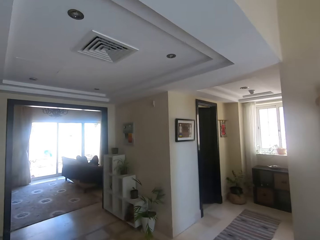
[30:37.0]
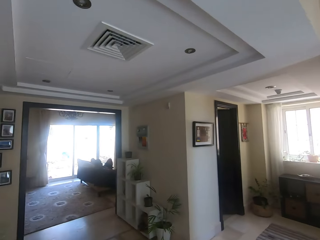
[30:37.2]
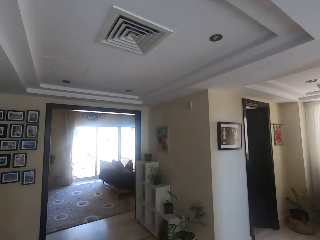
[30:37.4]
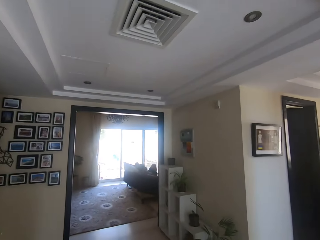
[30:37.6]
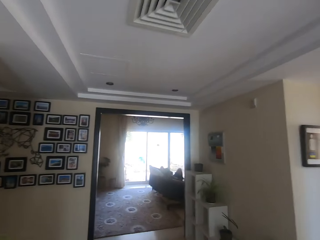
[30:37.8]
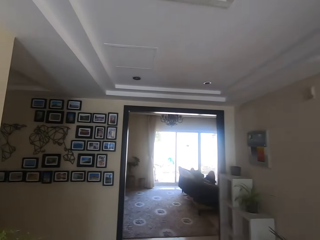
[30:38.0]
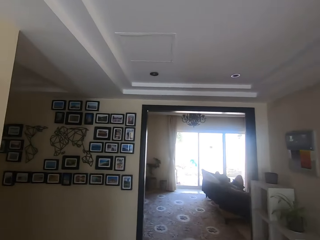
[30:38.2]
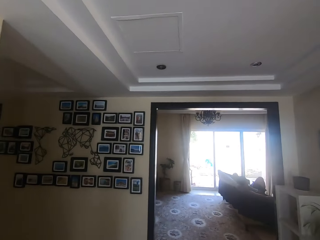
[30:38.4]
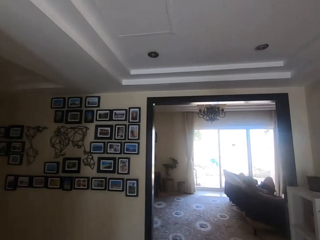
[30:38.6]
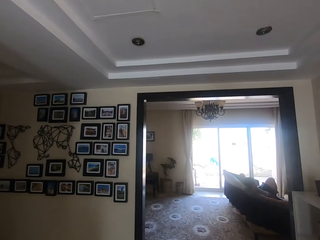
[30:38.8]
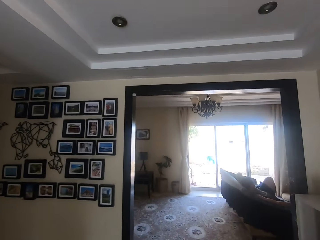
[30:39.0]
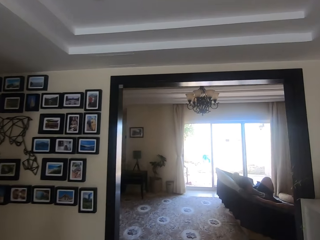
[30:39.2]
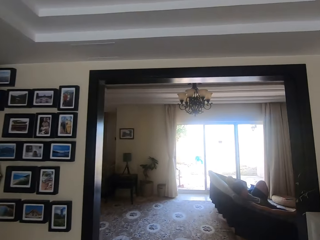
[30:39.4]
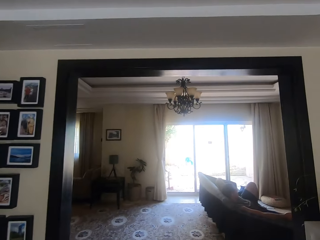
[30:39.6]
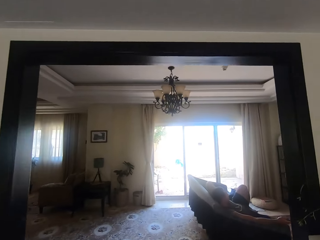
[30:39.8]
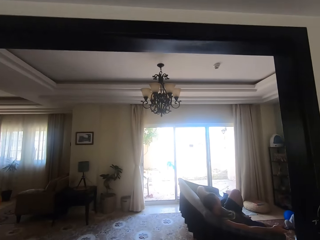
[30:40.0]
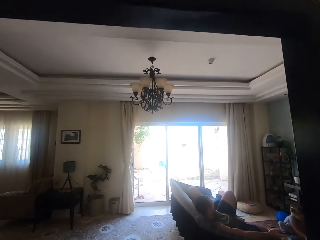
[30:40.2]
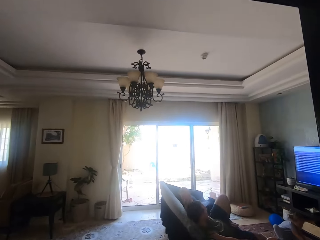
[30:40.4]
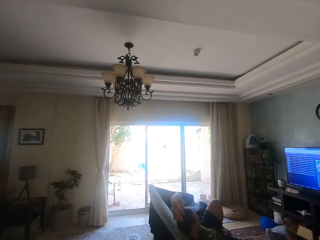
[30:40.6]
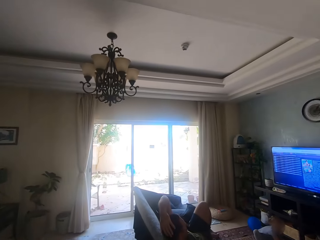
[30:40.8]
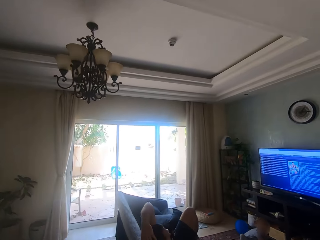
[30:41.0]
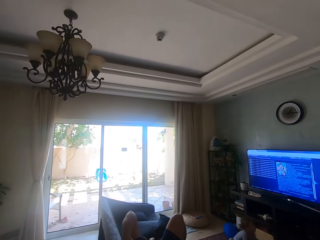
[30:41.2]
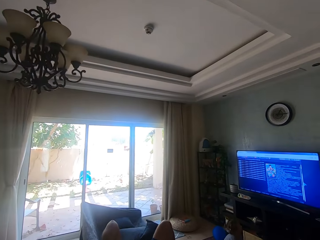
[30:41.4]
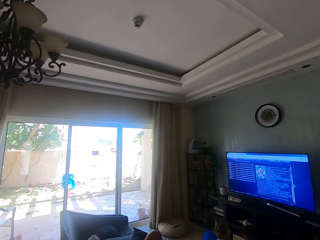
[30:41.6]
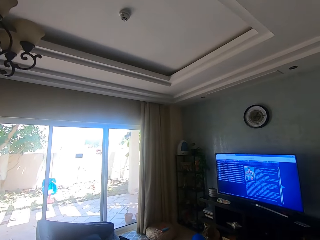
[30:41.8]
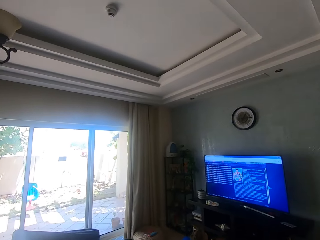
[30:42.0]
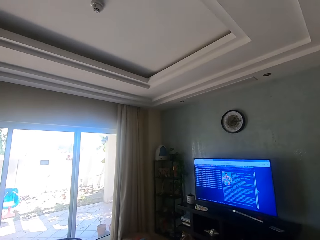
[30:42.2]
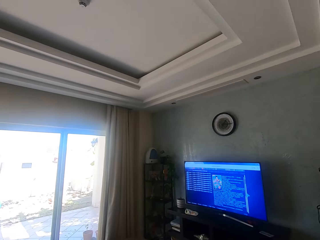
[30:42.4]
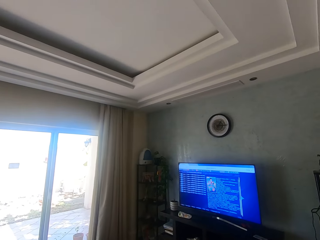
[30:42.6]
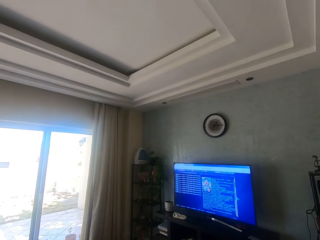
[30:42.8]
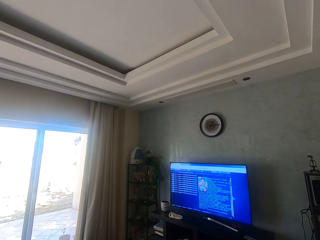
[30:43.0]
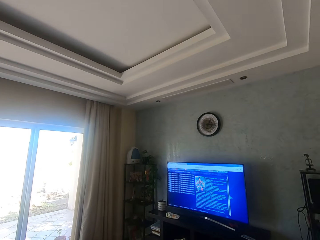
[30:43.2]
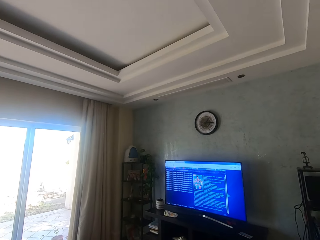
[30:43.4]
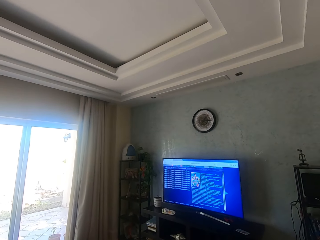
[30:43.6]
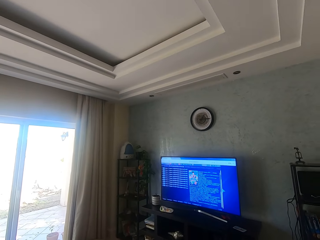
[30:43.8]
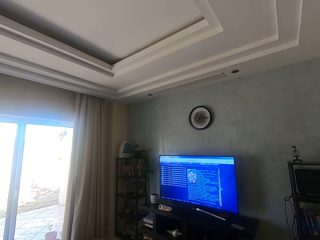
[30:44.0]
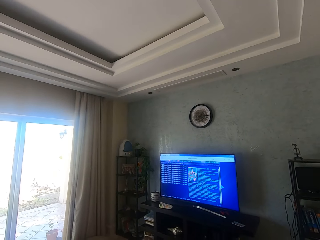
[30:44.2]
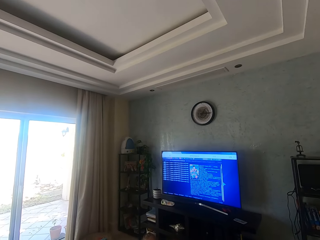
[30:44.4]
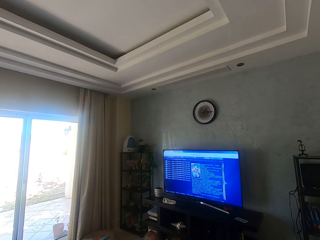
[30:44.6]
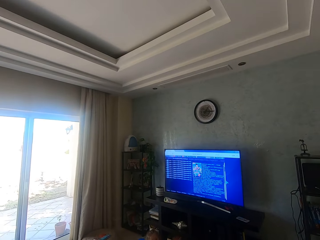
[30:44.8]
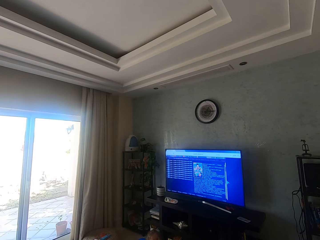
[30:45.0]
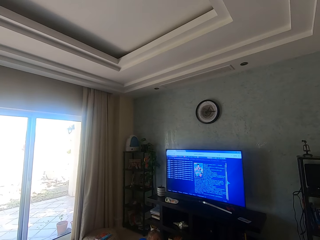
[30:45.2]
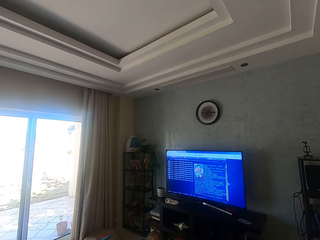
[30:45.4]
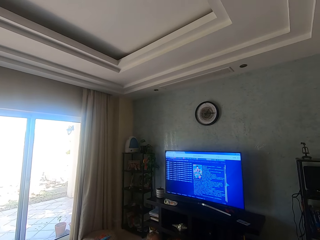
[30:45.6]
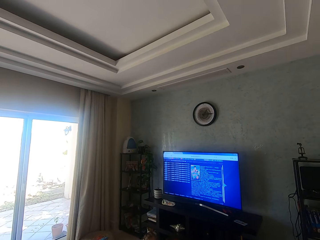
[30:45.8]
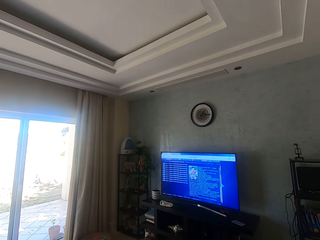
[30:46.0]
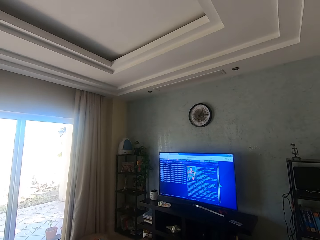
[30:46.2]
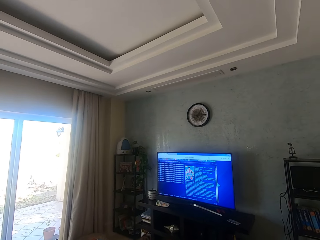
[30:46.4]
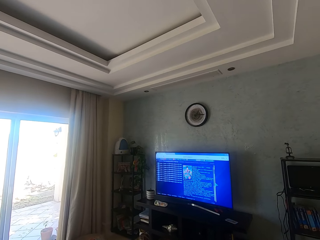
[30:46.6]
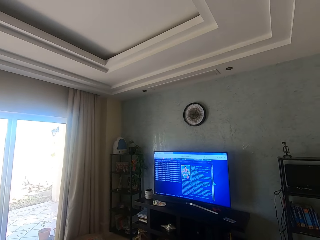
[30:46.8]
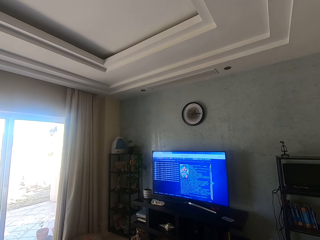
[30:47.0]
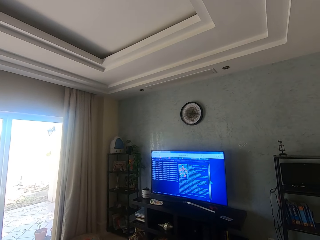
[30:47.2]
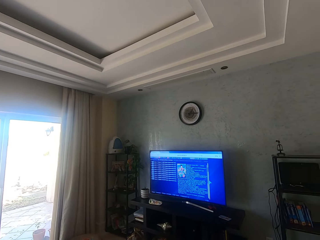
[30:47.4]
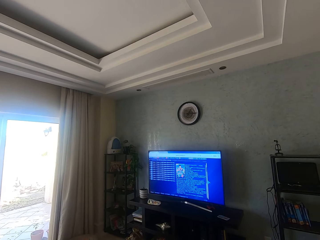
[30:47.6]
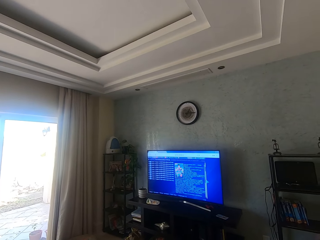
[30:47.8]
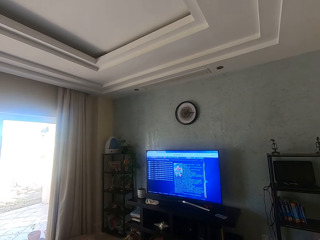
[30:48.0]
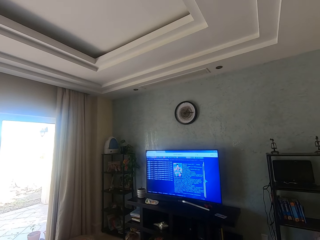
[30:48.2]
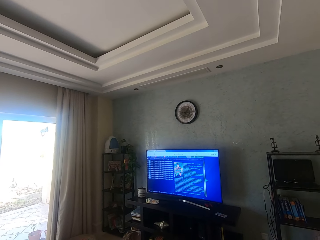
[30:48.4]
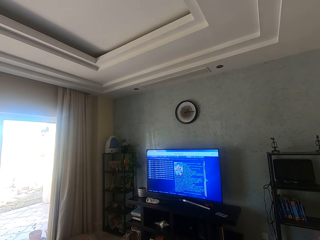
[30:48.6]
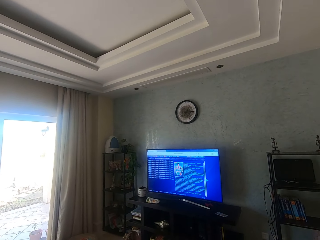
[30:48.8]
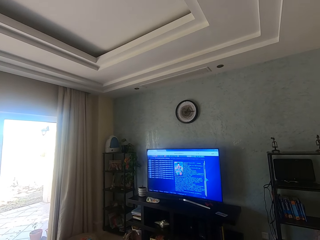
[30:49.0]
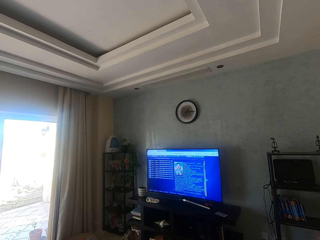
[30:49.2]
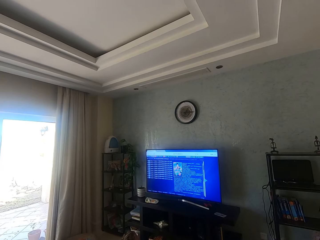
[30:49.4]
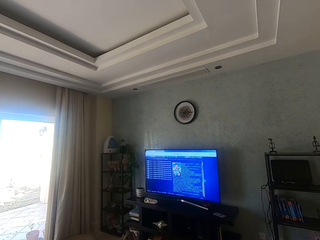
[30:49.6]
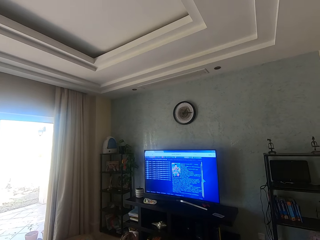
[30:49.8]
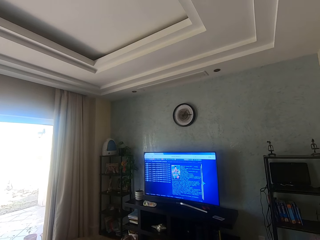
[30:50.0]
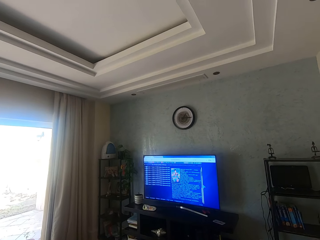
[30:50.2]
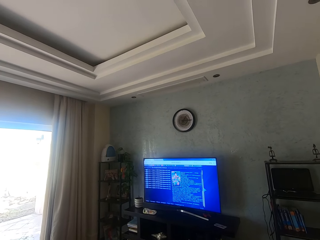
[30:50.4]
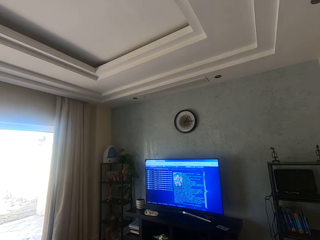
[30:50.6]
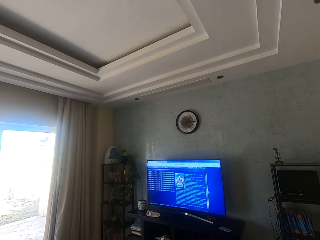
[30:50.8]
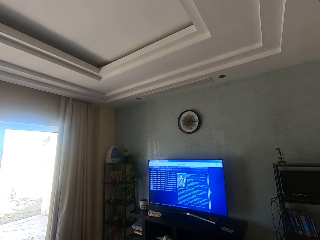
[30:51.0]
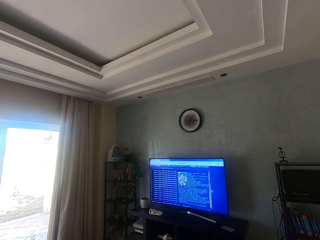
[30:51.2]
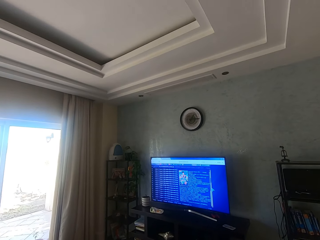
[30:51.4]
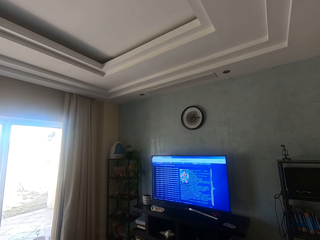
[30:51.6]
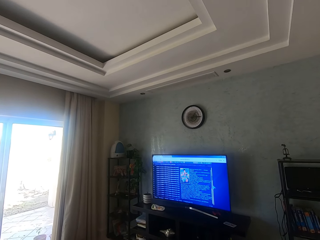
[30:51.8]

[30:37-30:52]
A girl plays on the floor. A man sits on the sofa and holds a remote. The camera wearer looks around. They dialogue with the man. The girl plays on the floor. The camera wearer stands in the house. The girl looks at the TV.

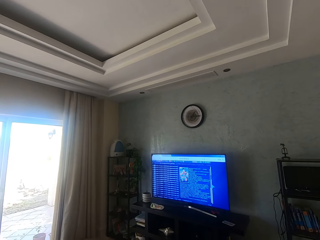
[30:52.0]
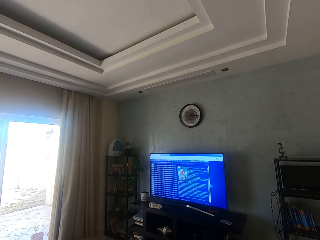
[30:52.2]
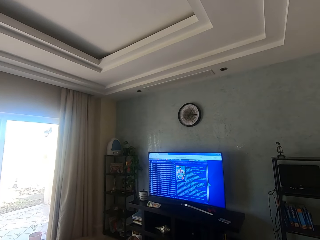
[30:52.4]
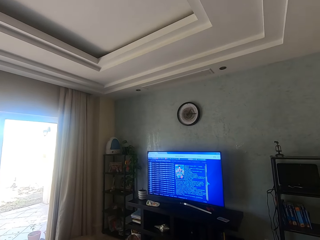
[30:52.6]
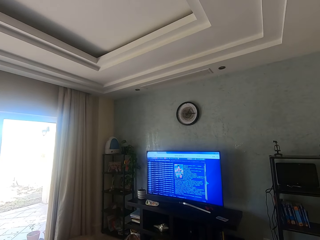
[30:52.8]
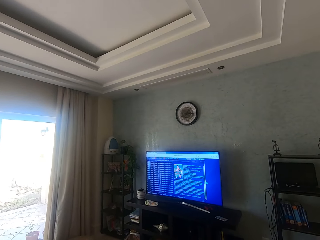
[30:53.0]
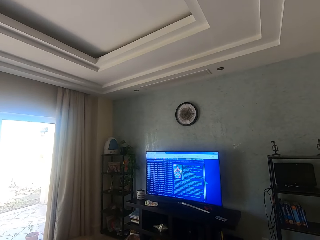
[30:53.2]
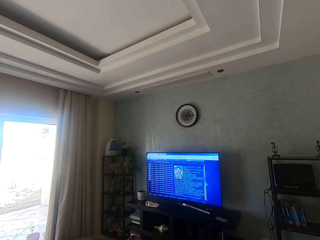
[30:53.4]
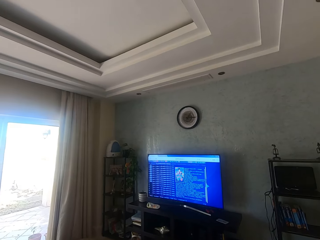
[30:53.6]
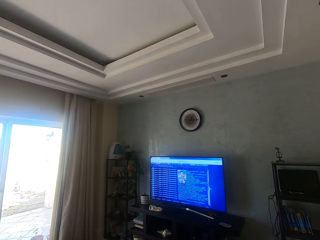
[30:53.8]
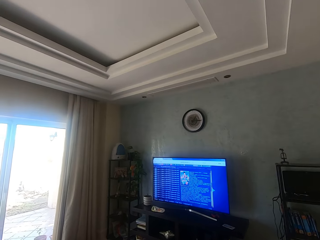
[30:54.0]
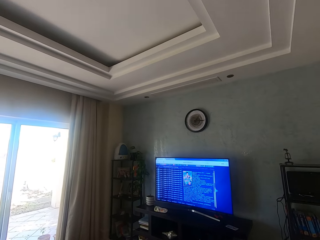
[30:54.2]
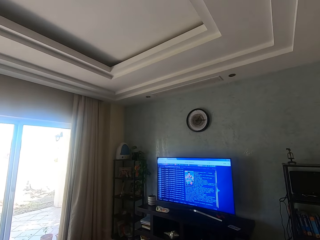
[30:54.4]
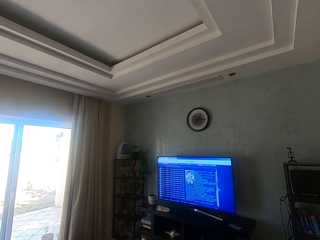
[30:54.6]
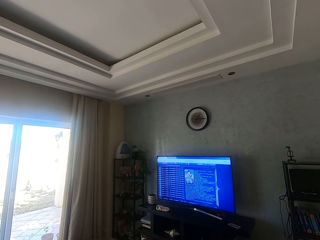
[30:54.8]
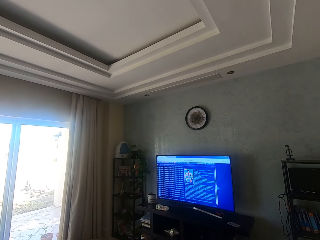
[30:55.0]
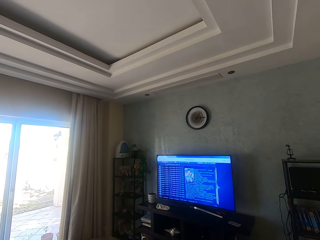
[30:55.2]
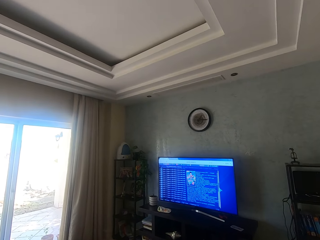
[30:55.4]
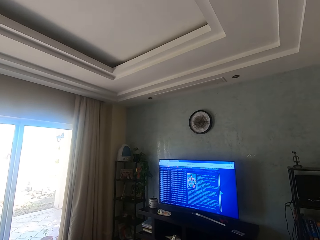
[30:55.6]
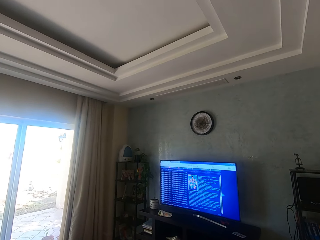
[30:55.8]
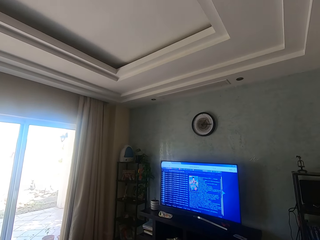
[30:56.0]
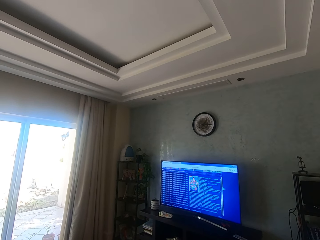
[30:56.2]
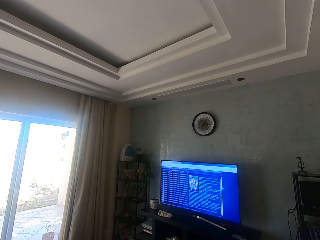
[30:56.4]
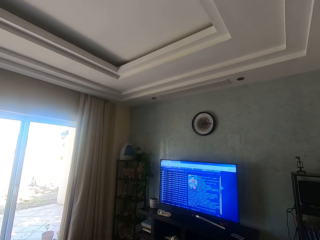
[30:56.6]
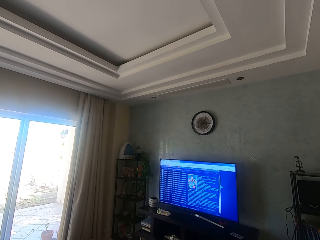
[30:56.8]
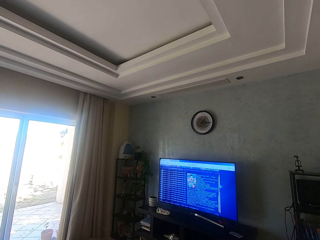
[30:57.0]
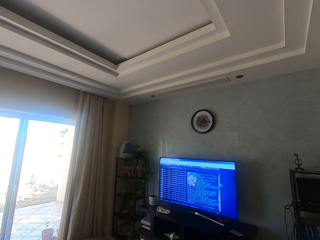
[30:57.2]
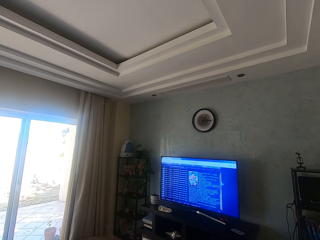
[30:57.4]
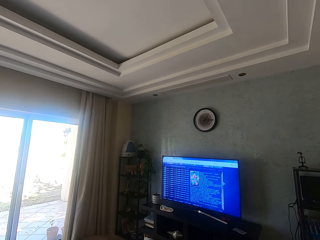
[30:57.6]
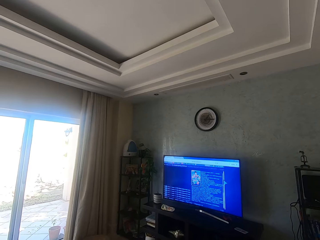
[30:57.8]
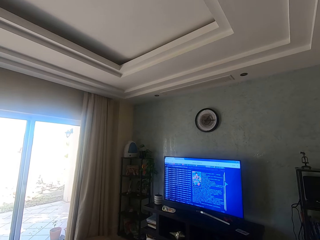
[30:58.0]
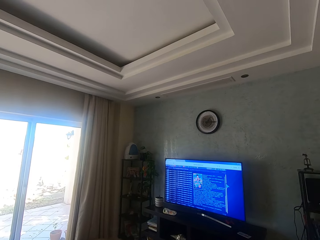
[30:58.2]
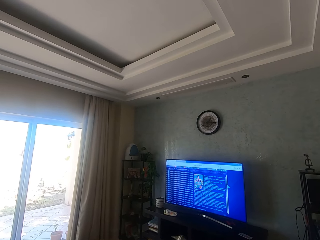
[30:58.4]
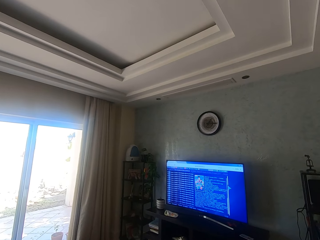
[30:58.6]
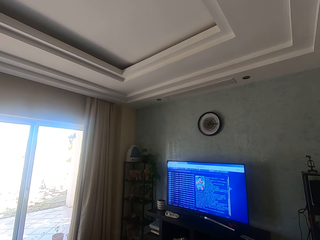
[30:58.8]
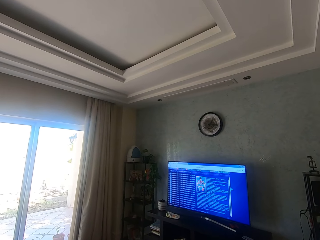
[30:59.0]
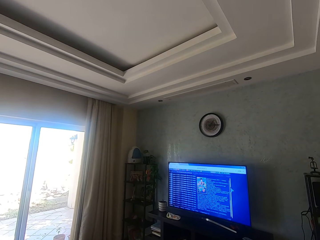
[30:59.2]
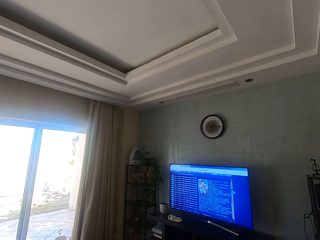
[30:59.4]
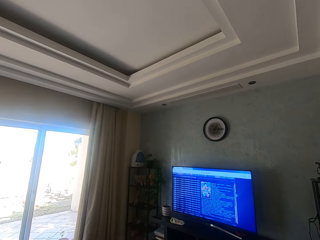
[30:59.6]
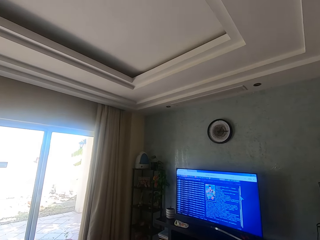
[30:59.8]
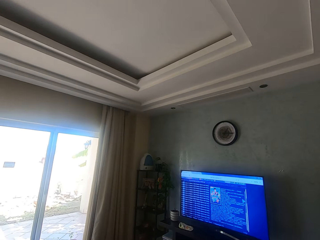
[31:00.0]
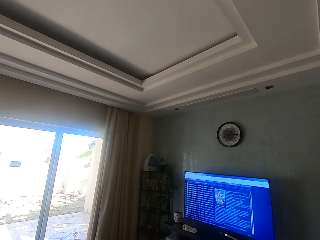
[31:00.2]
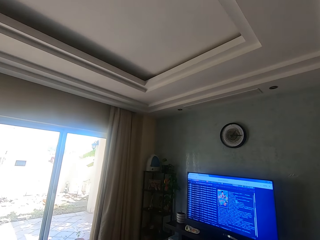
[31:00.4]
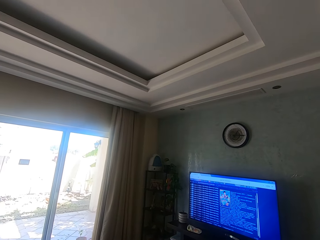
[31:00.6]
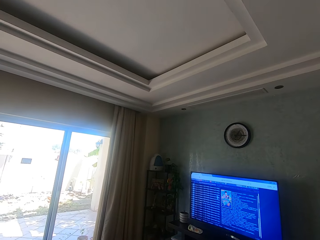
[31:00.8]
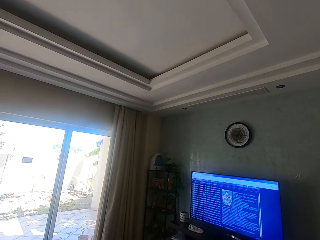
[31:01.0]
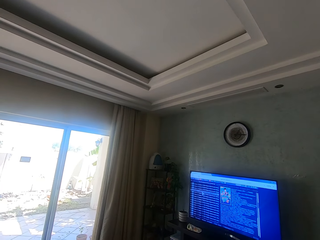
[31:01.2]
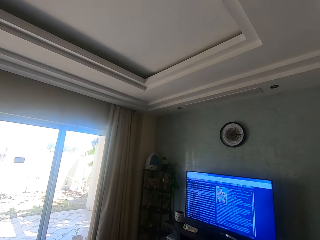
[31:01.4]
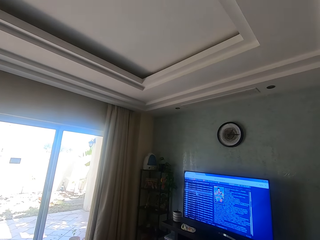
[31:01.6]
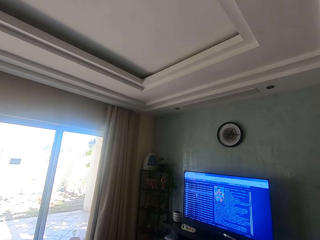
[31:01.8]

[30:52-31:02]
A girl looks at the TV.
